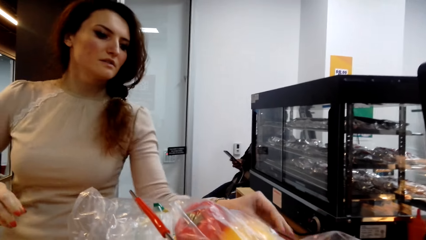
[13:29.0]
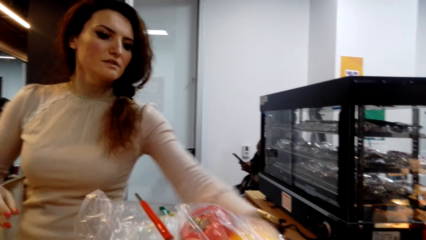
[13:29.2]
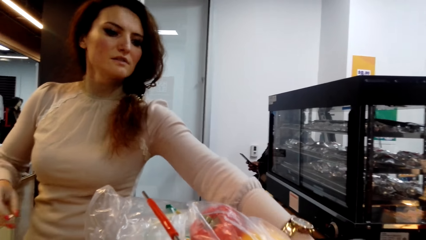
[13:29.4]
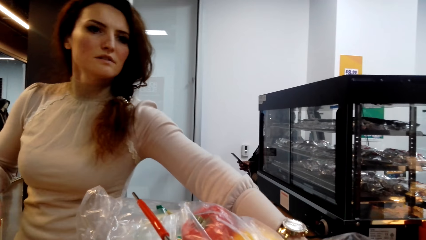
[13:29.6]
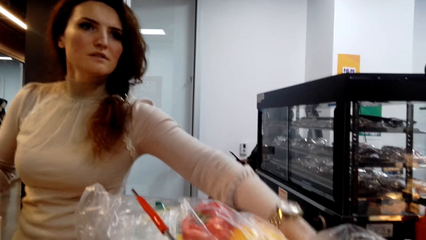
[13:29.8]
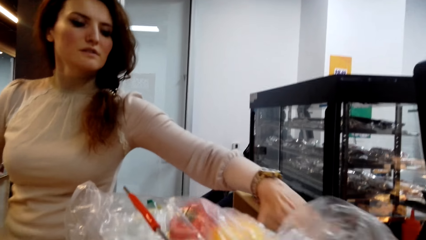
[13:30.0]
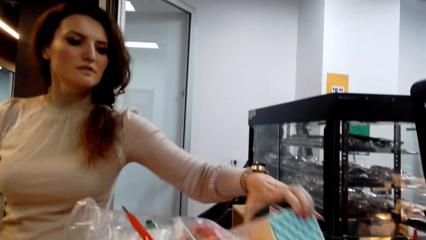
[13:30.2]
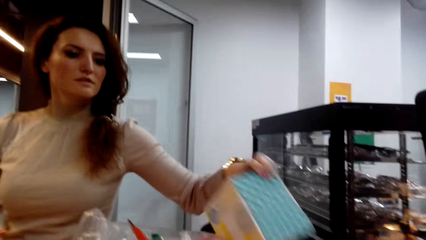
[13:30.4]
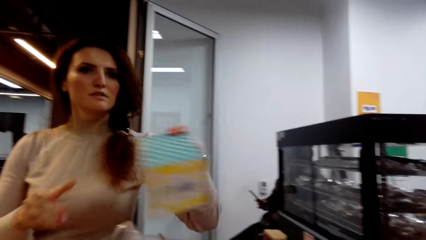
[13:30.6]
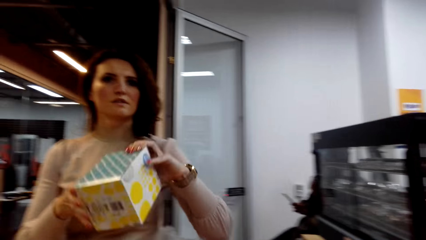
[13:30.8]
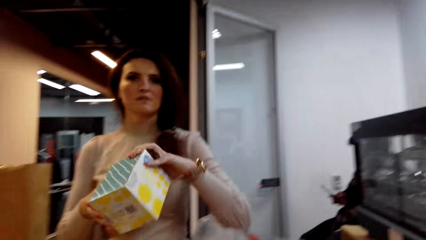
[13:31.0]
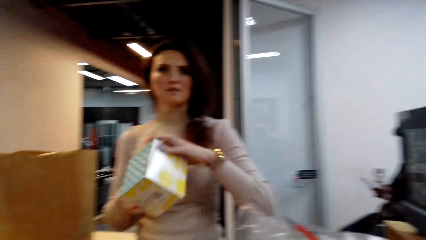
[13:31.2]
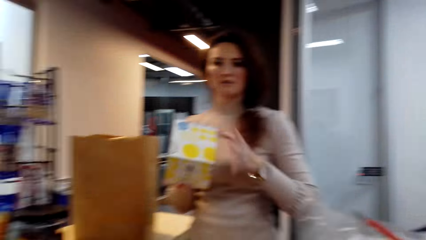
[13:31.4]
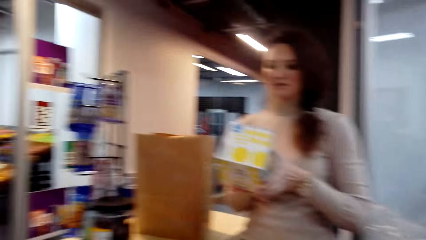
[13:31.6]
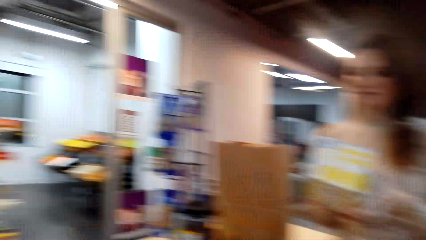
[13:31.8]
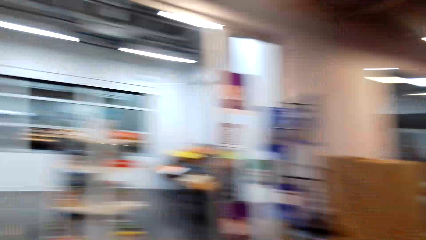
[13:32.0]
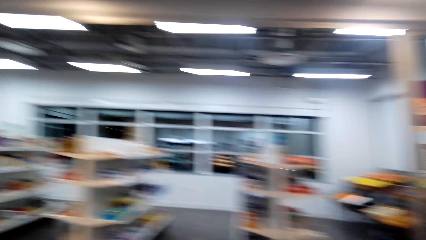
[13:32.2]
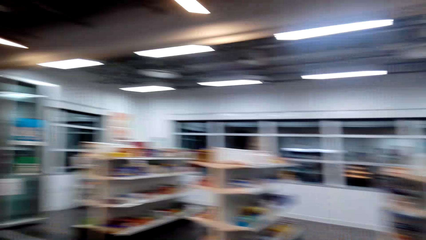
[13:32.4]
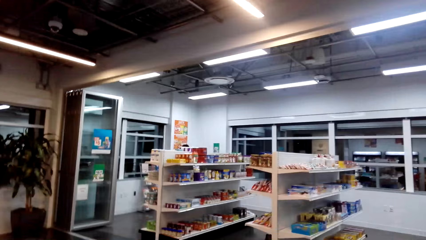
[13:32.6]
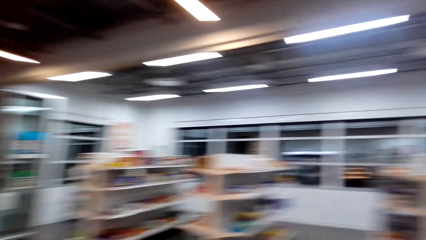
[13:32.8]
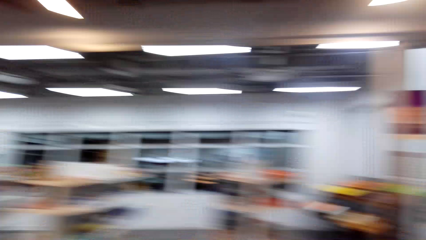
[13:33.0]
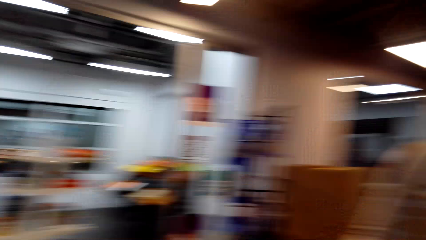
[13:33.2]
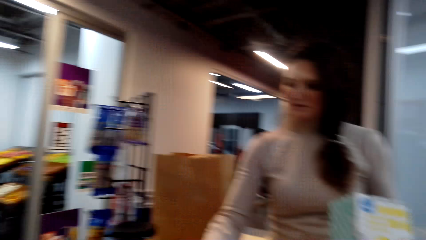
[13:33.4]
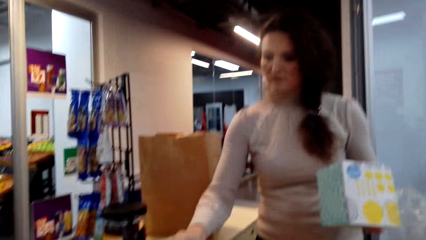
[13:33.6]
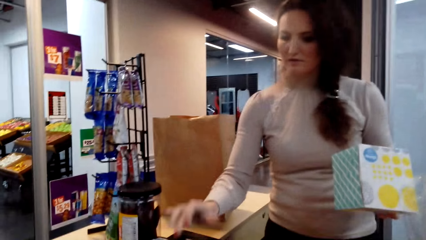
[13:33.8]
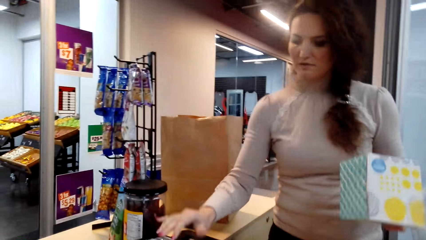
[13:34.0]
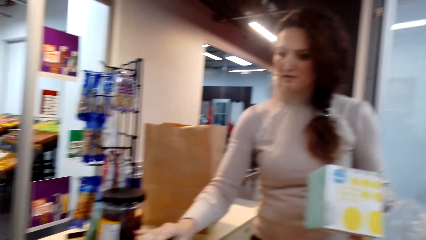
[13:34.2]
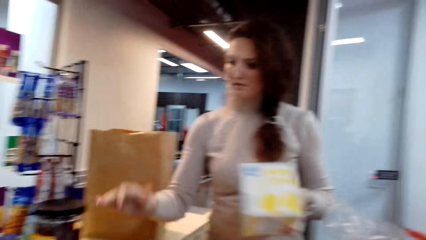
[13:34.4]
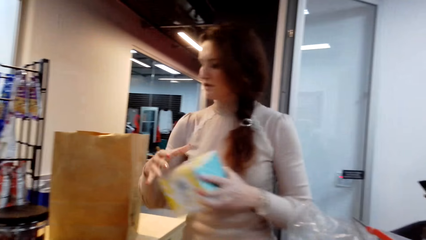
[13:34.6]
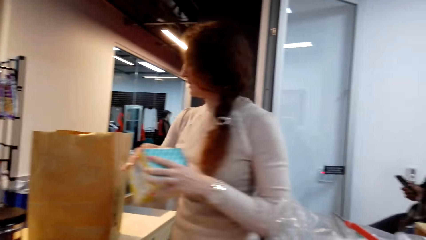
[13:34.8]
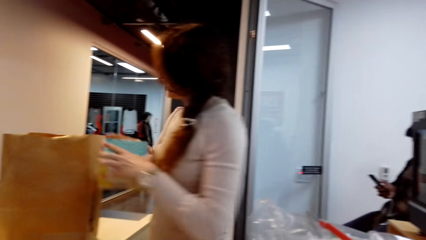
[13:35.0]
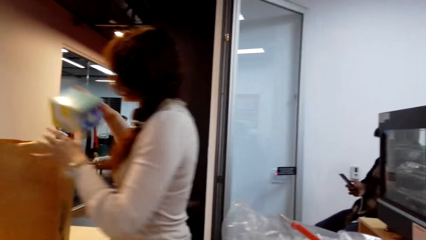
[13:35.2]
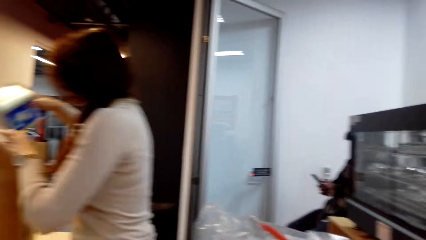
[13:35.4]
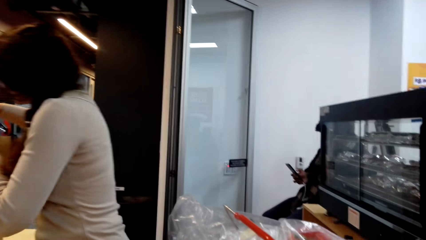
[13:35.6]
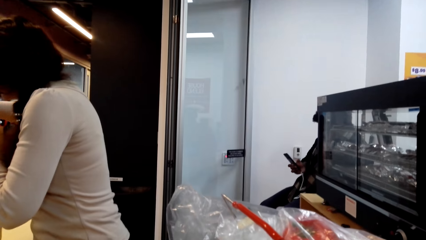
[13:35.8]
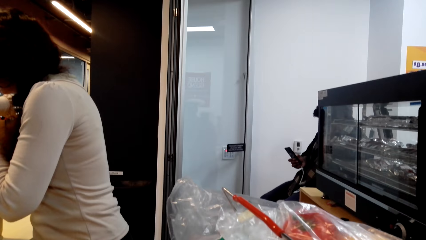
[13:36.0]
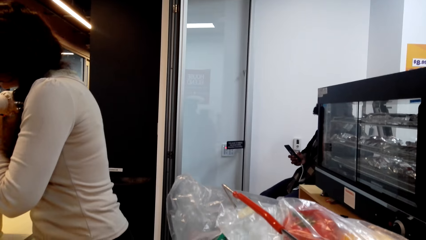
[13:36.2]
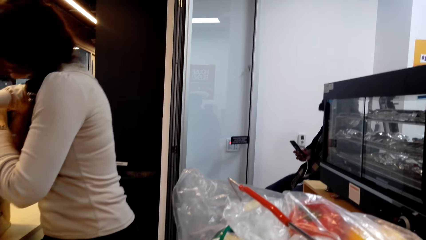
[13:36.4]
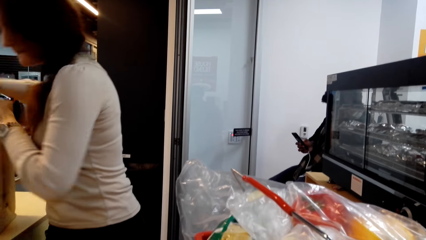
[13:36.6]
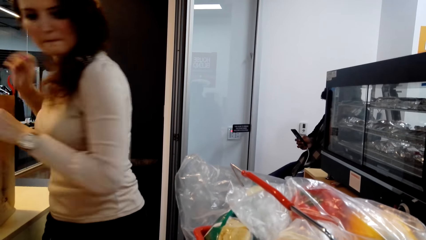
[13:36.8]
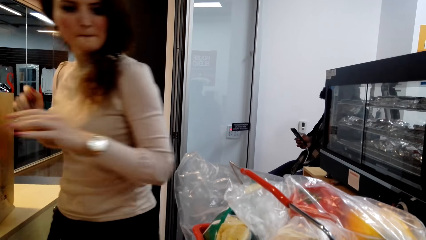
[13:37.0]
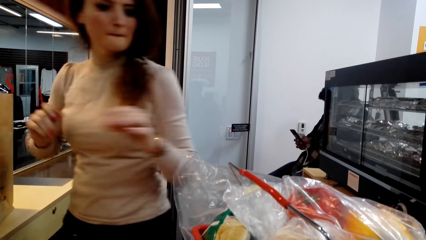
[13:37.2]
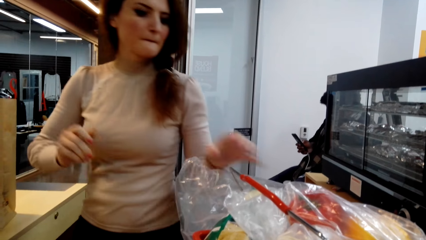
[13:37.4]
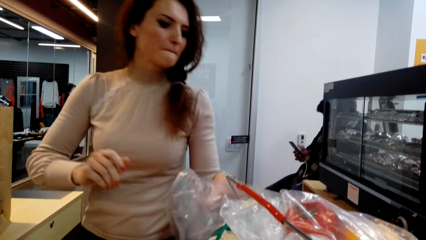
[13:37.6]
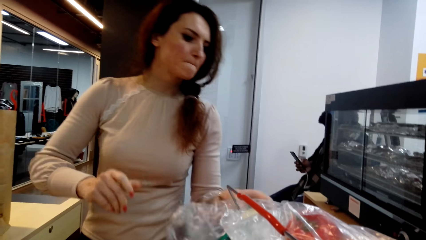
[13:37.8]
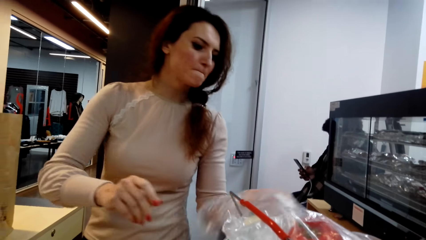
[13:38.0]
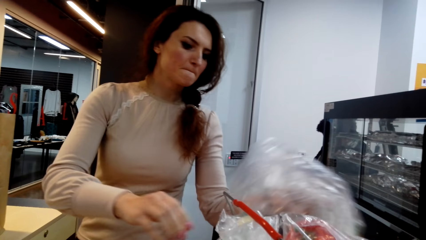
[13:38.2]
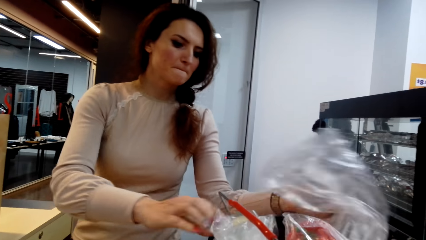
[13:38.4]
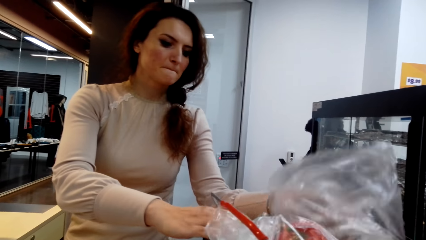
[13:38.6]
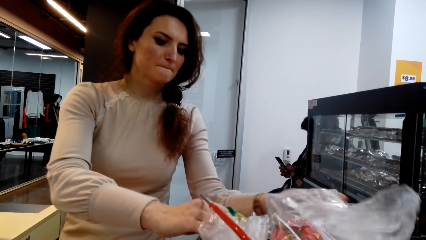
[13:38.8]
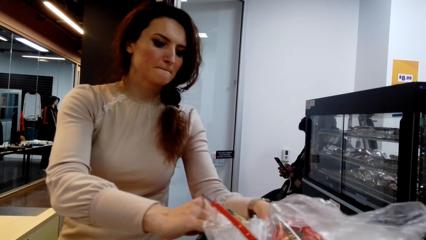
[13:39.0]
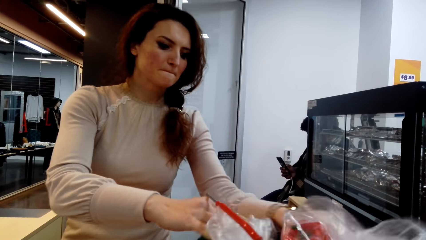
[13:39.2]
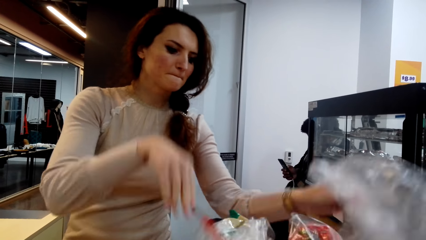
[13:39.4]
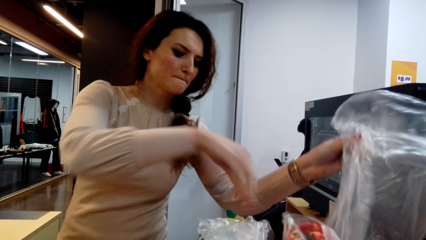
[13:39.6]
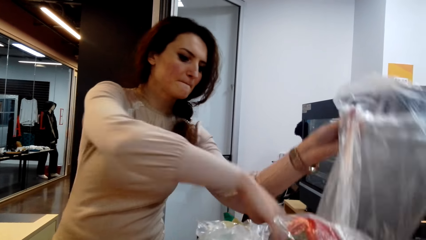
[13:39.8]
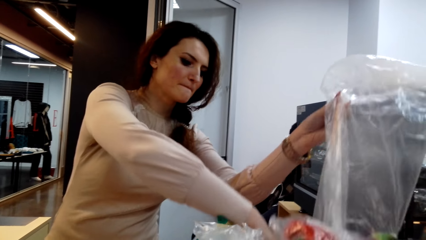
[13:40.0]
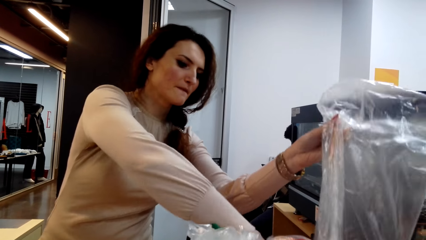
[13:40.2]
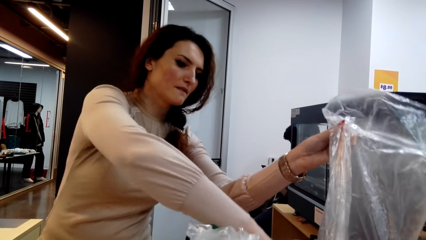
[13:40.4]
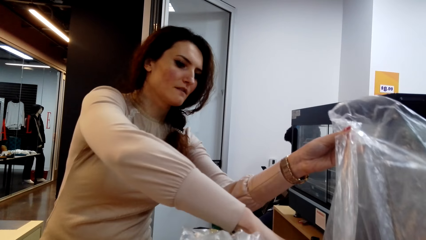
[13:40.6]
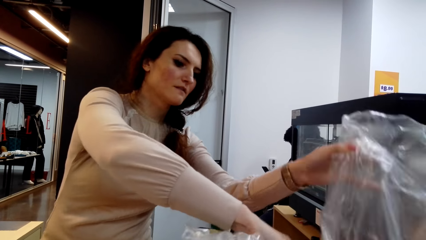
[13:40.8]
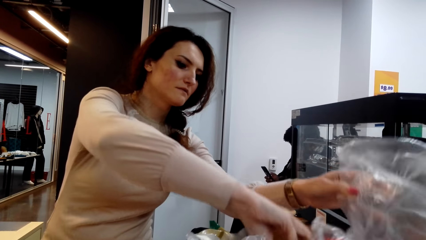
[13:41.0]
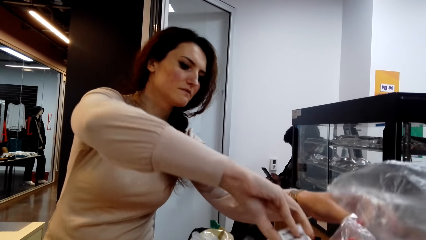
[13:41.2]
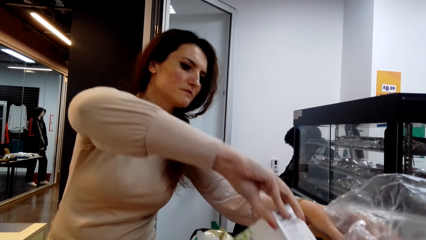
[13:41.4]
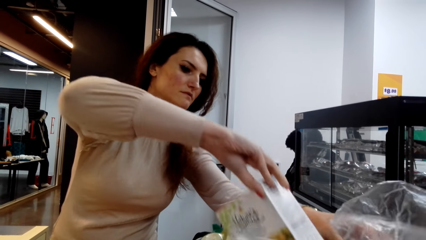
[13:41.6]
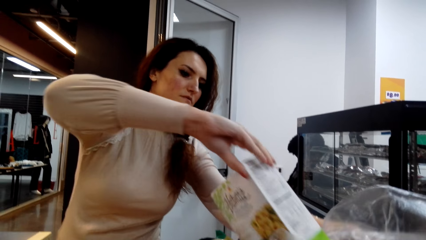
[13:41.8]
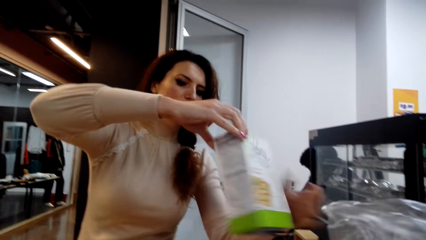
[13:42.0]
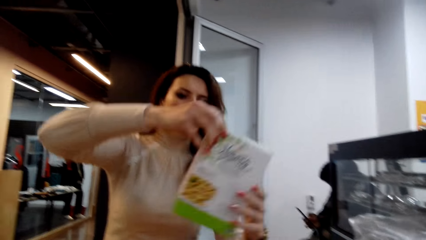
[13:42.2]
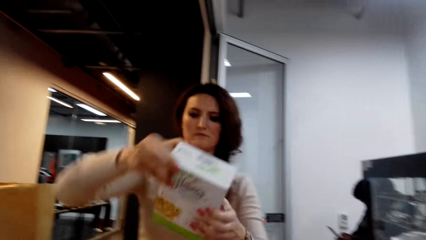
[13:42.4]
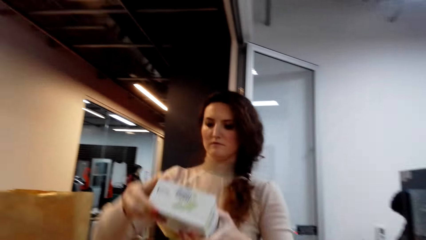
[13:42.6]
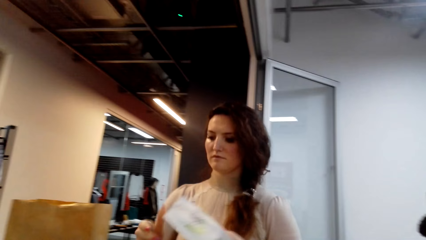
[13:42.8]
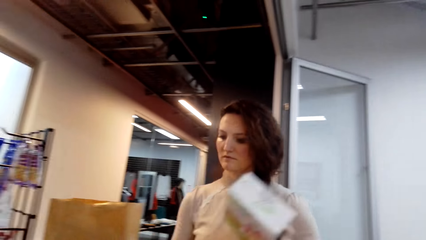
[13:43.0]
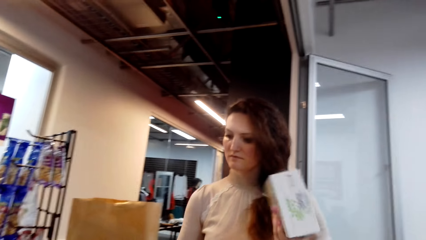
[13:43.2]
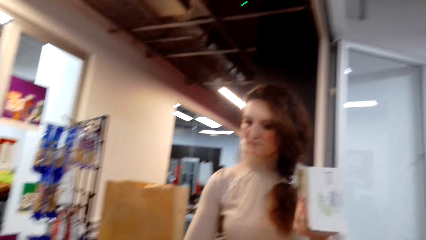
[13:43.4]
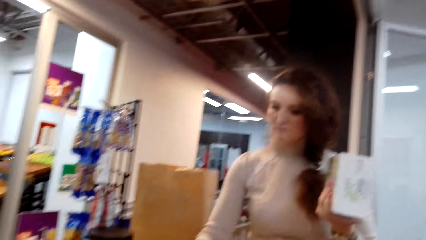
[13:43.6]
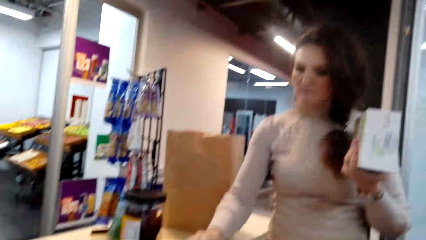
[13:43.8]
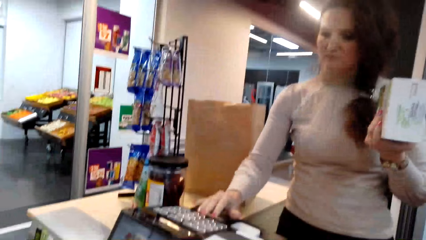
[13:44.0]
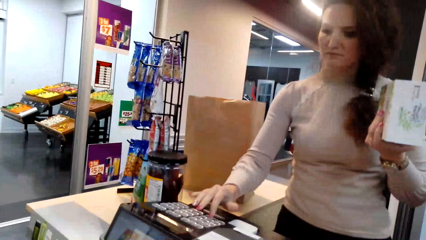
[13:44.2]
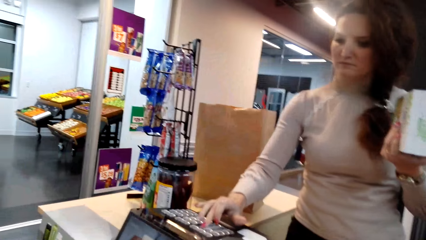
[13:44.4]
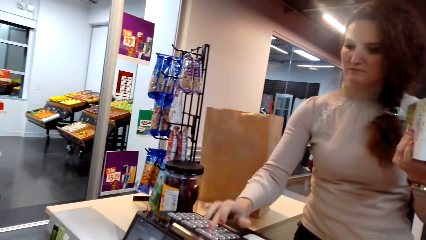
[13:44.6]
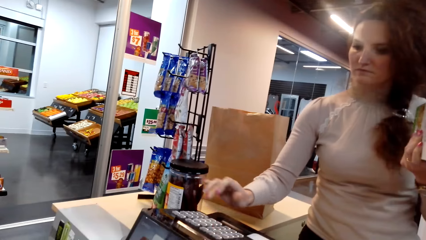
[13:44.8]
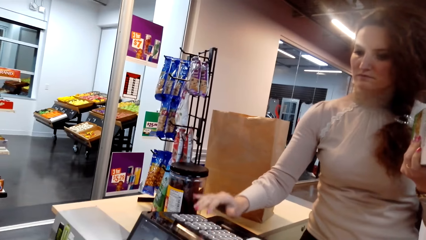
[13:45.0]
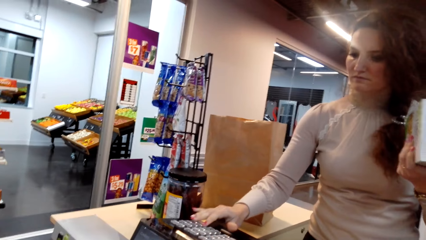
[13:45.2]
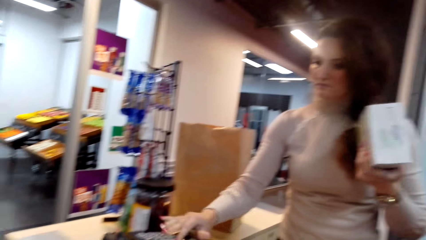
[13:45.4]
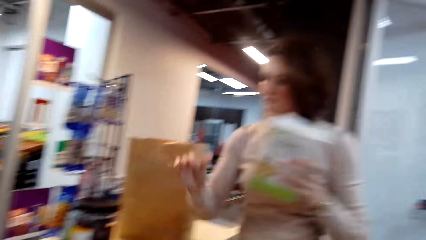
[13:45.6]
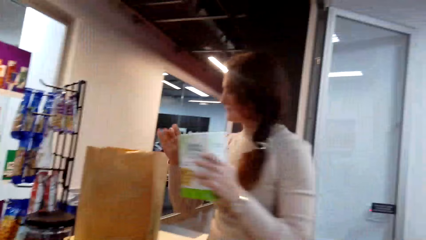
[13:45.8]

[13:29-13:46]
The lady picks up a box. The camera wearer looks around. The lady presses the cash register and puts the box in the bag. She picks up a box.
